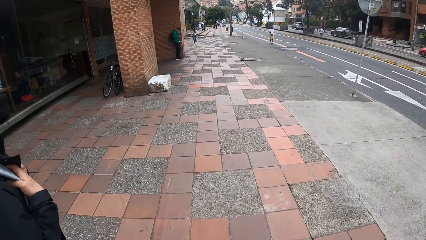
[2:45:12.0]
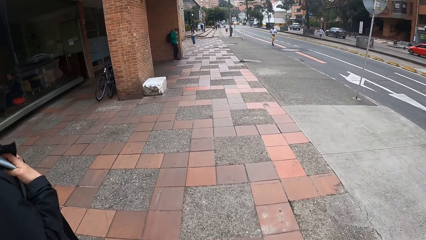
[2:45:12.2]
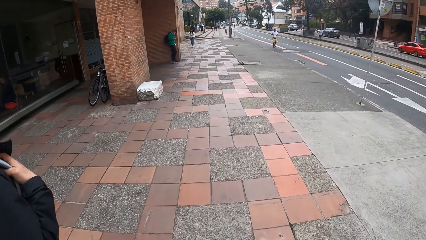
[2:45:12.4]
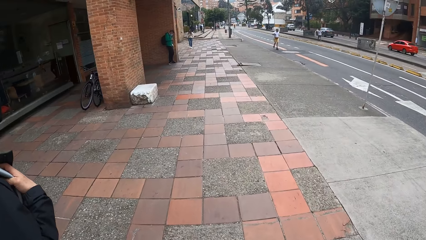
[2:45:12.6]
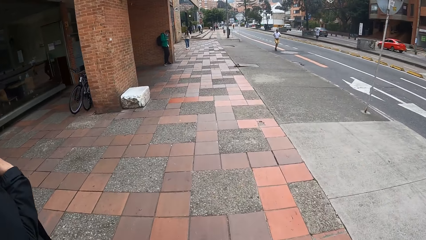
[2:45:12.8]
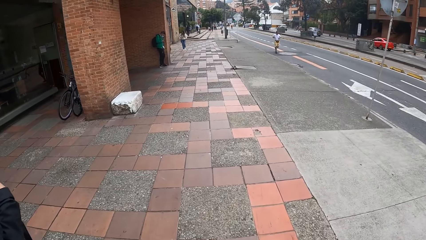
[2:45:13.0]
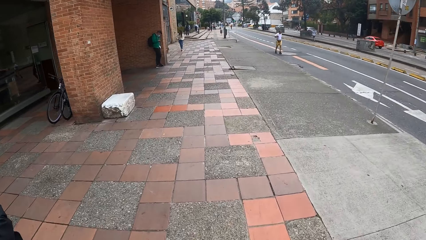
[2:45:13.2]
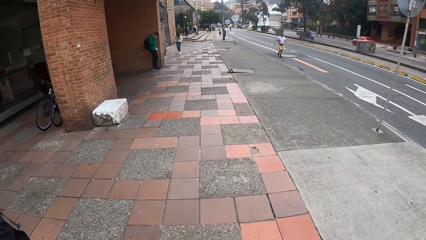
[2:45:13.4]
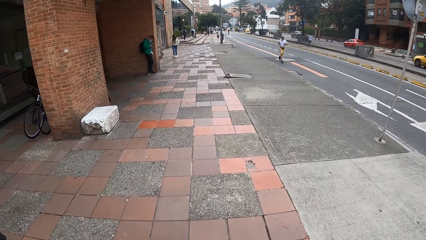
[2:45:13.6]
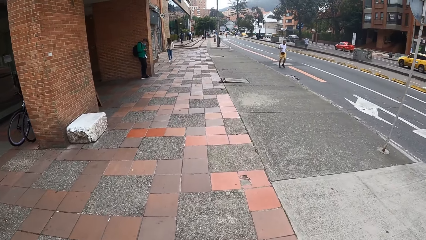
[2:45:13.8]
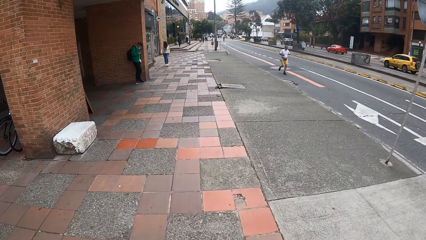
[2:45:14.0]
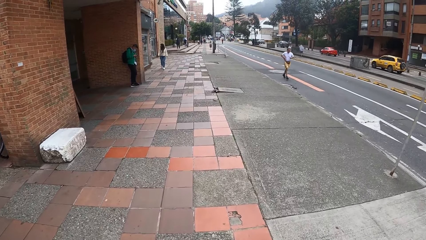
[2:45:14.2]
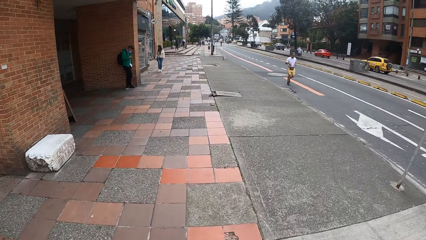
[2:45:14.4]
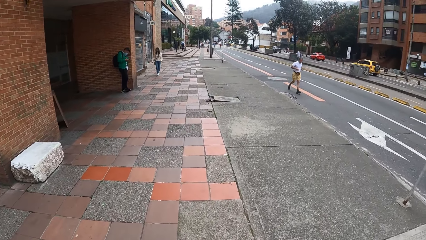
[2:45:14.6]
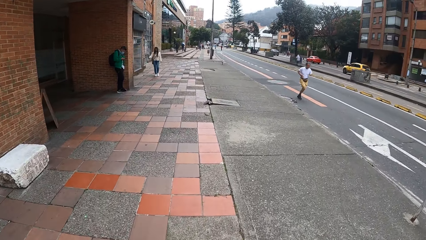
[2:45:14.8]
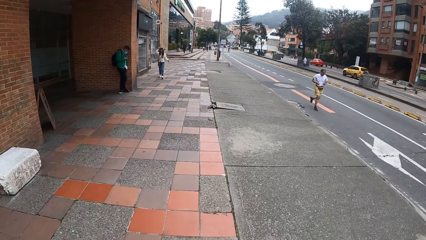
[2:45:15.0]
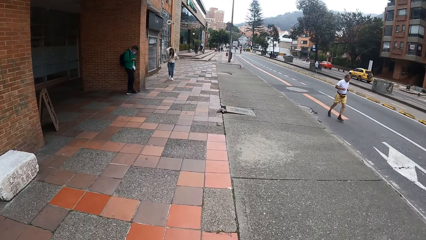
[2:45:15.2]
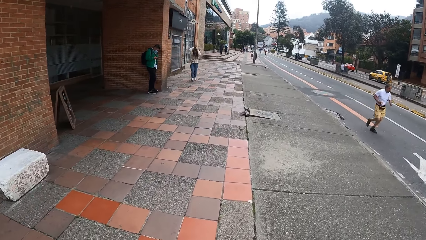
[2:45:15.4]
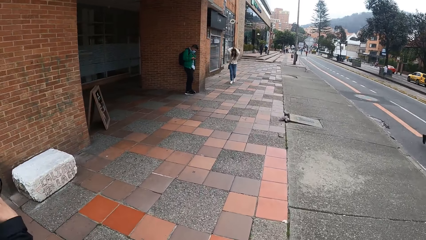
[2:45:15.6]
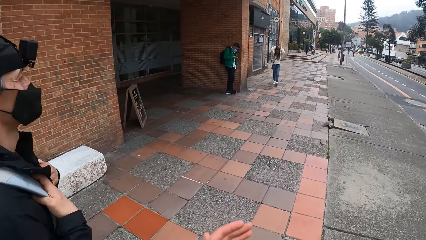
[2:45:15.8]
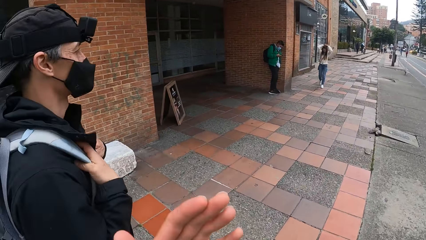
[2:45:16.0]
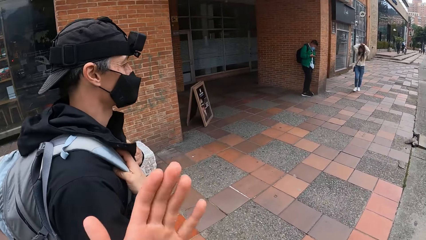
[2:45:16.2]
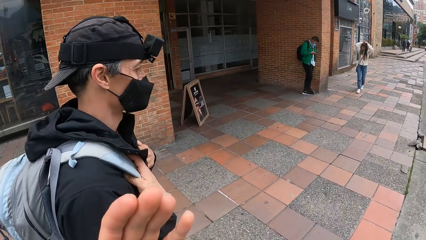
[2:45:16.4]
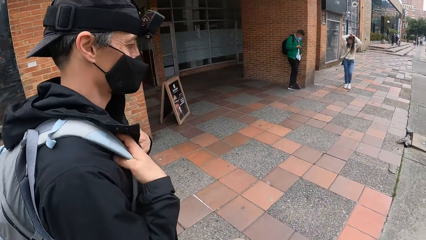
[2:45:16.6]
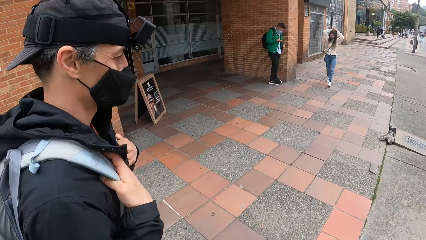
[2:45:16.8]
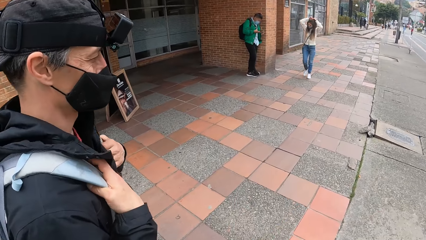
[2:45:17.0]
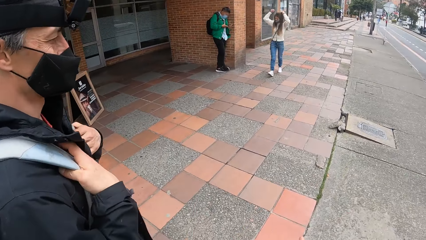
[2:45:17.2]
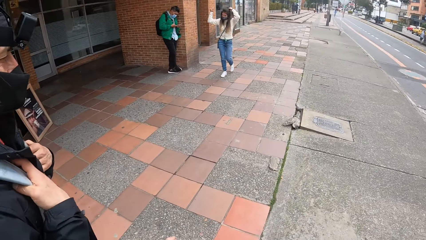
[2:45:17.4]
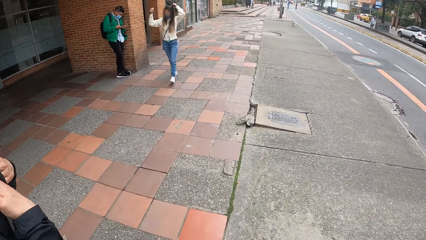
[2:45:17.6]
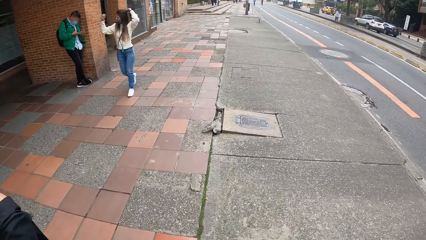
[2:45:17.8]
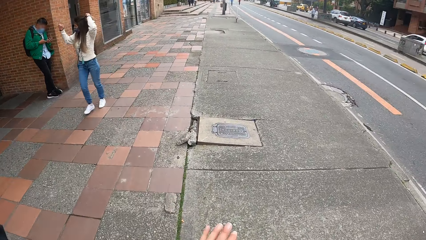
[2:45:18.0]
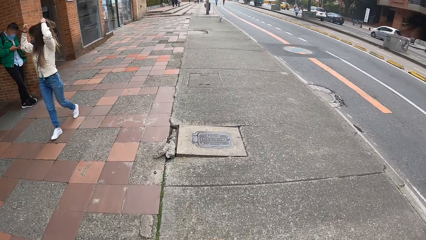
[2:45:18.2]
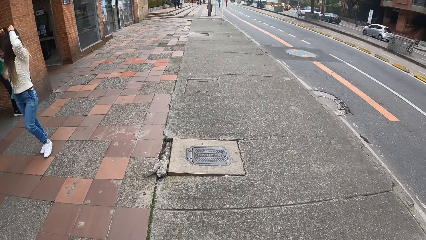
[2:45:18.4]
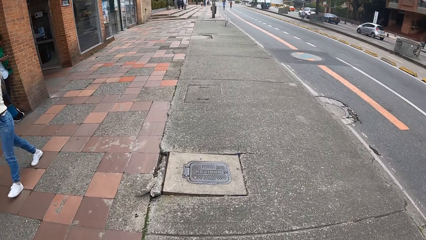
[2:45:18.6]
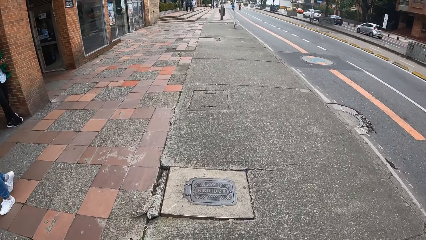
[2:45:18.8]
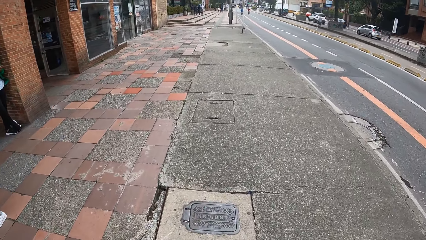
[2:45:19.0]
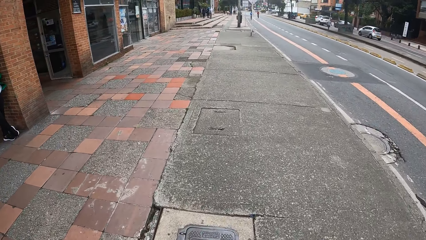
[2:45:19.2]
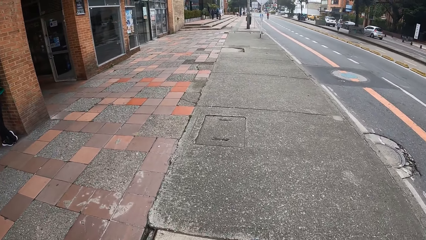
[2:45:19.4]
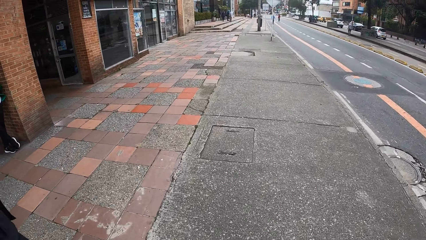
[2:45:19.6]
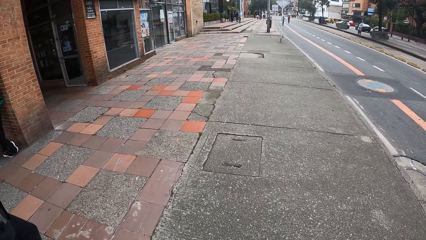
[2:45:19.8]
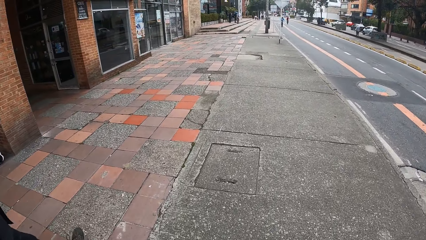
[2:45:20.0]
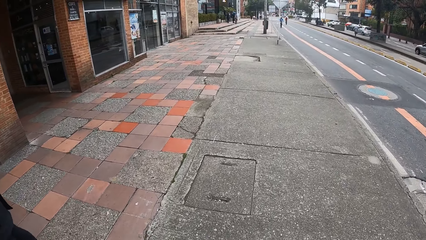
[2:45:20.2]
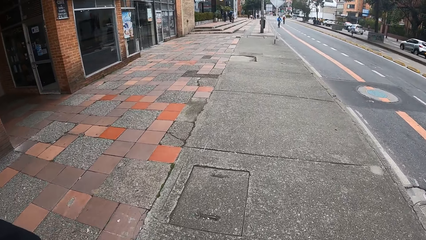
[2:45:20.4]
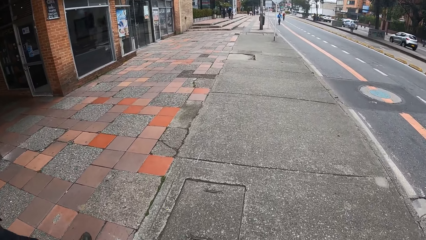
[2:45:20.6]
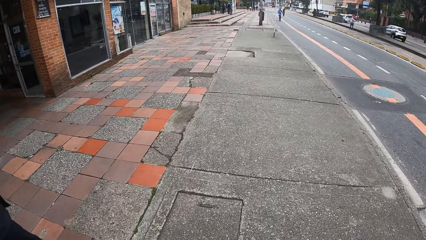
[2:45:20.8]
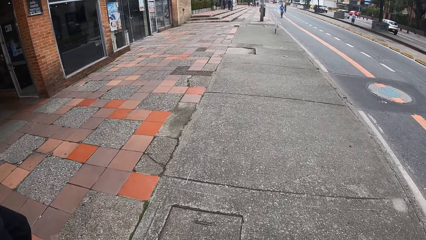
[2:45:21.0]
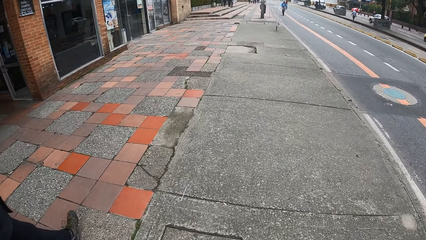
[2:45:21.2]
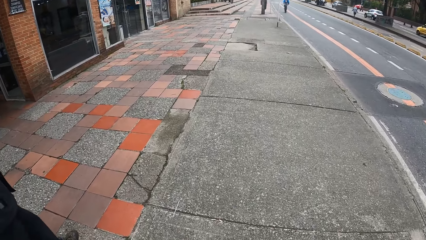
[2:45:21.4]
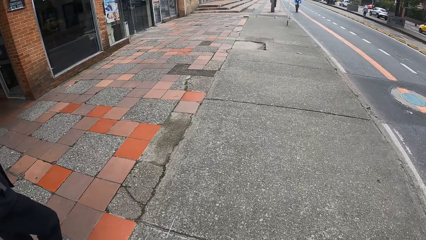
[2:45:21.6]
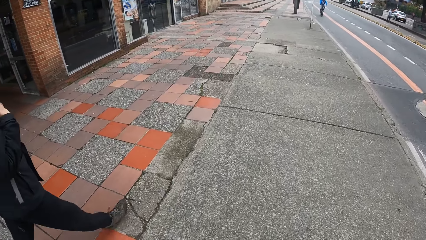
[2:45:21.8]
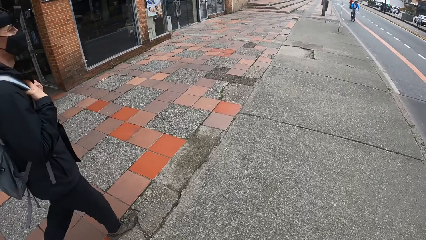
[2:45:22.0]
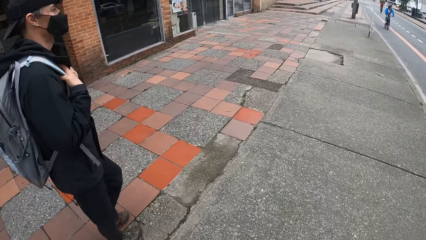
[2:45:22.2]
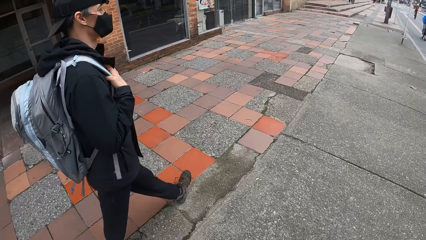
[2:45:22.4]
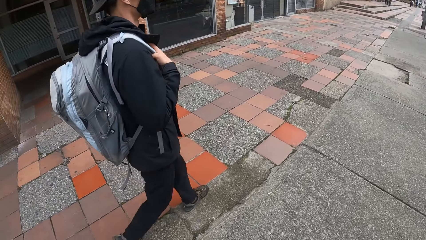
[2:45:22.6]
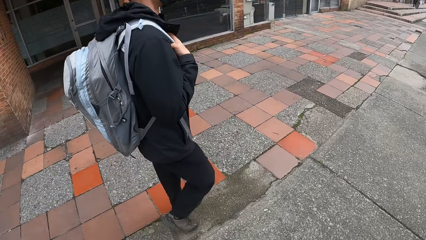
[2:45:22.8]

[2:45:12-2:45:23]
A woman runs on the road. The woman adjusts her hair with her hands.

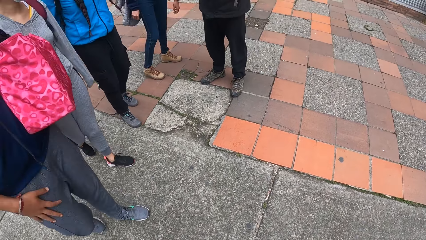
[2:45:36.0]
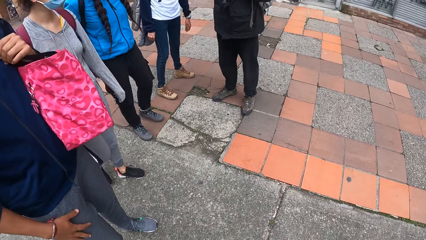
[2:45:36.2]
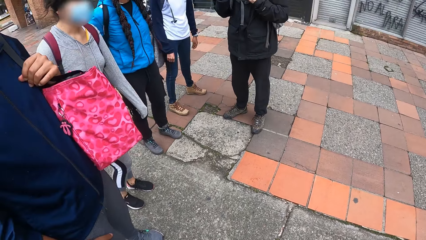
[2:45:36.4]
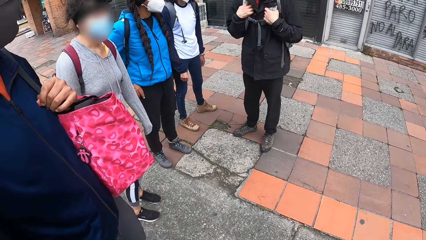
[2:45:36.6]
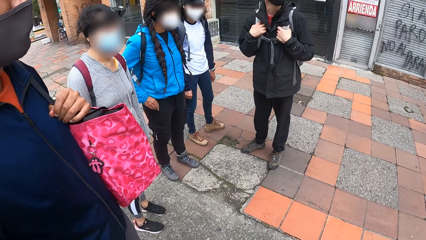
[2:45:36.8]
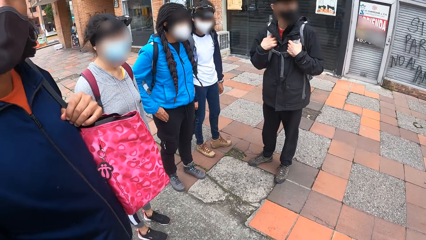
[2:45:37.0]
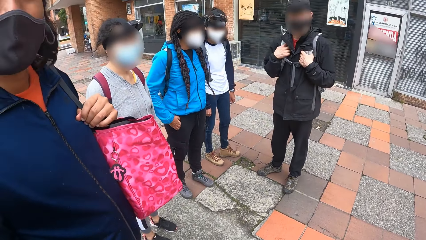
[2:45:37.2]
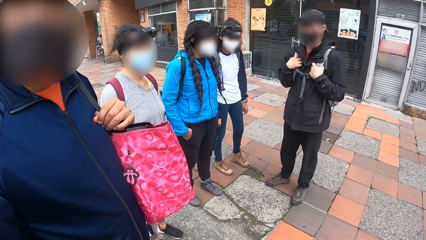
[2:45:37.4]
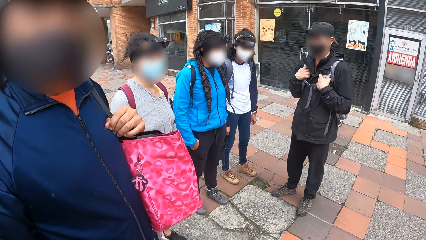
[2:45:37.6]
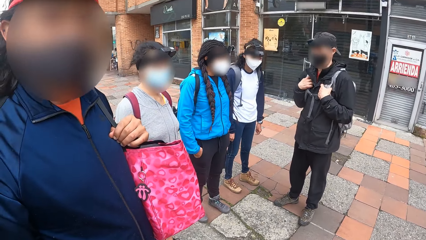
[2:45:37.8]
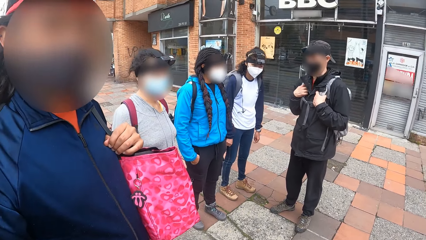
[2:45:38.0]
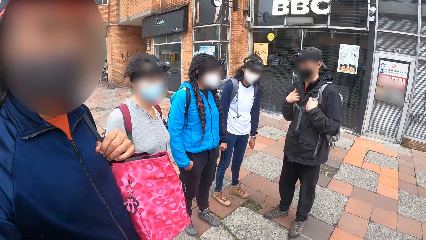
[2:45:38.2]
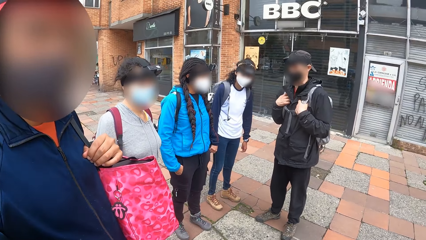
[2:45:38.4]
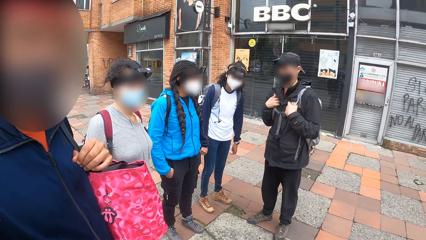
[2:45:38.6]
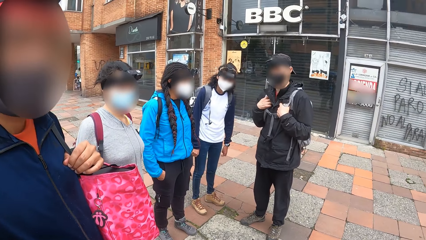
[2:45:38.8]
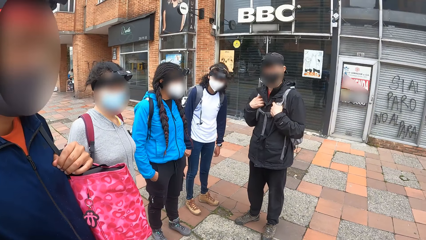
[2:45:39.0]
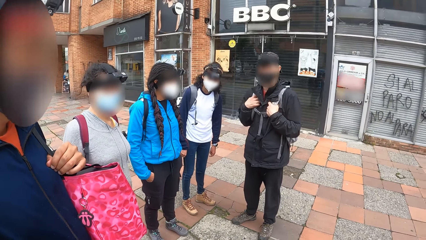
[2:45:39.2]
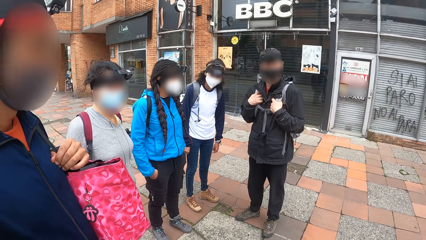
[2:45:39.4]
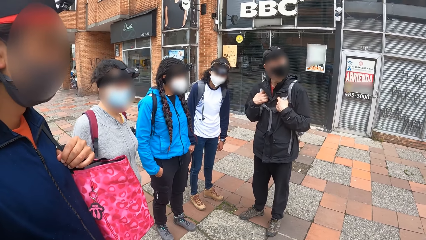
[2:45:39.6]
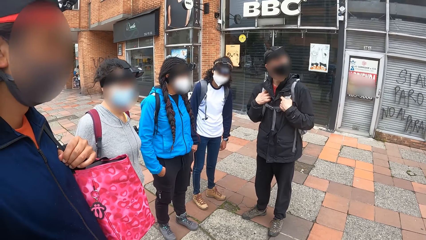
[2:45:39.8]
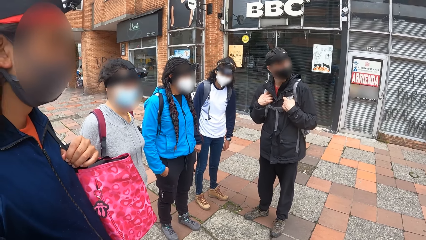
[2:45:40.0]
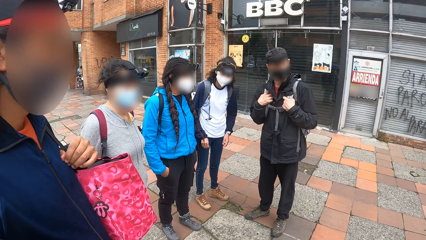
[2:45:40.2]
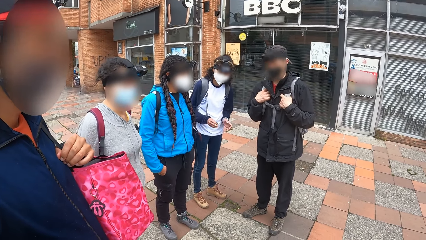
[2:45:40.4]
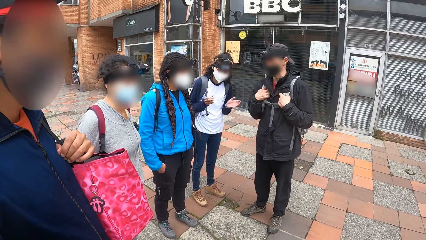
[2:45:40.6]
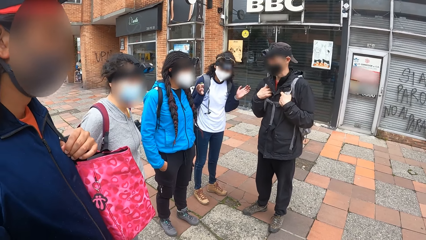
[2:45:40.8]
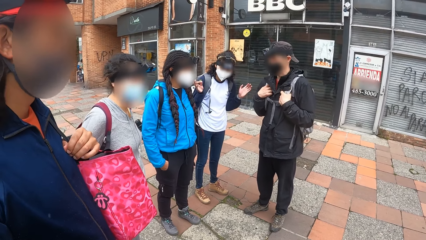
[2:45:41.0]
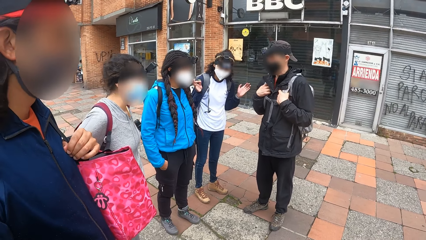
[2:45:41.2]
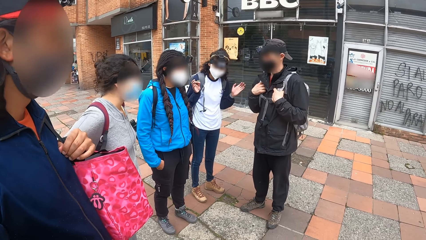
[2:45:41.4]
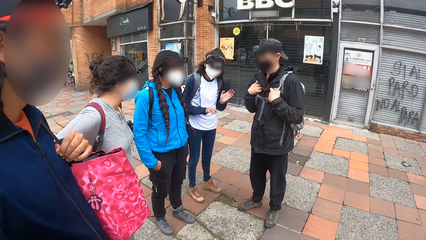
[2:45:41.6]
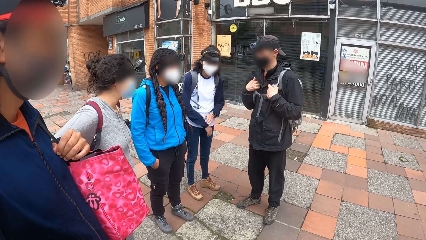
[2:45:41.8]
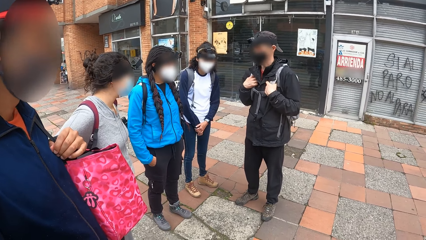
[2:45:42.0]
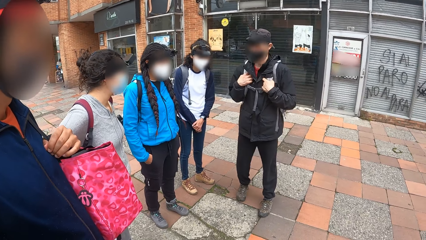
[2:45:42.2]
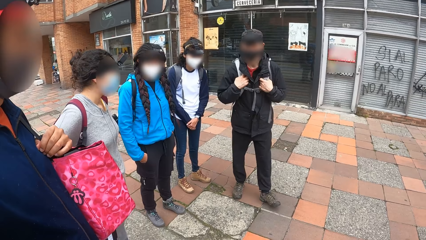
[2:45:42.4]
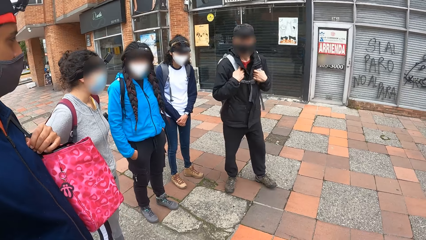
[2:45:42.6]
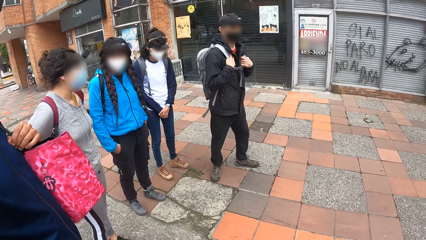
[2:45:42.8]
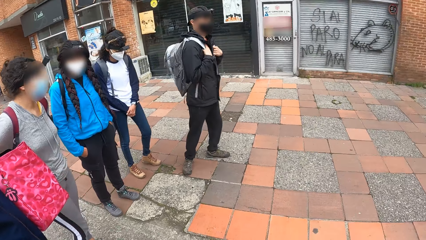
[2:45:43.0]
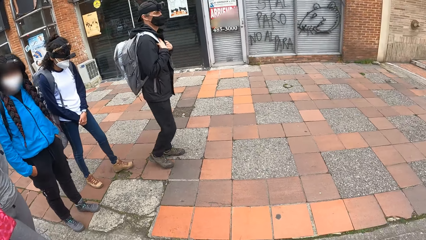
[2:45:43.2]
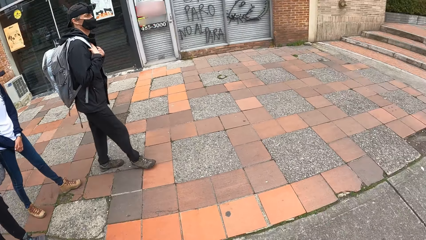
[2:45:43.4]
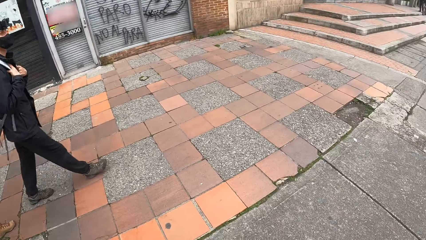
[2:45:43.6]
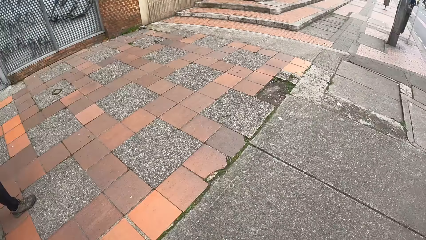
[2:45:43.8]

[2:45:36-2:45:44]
A person pockets her hands in the trousers. Another person holds the paper bag with the left hand.
